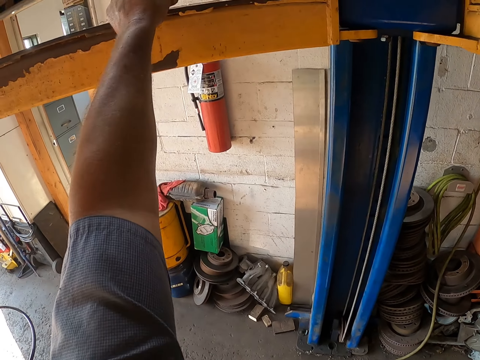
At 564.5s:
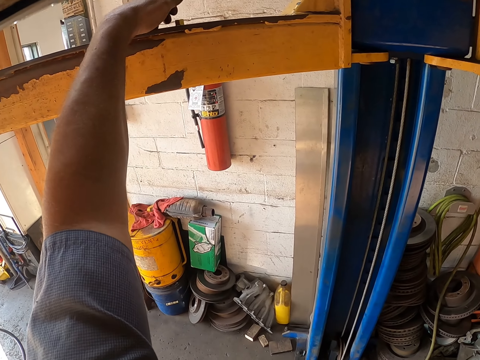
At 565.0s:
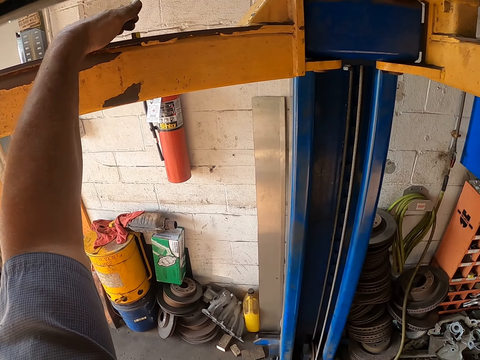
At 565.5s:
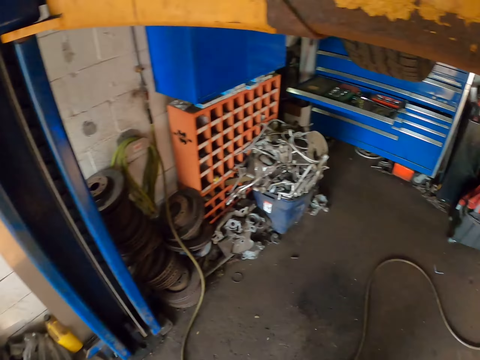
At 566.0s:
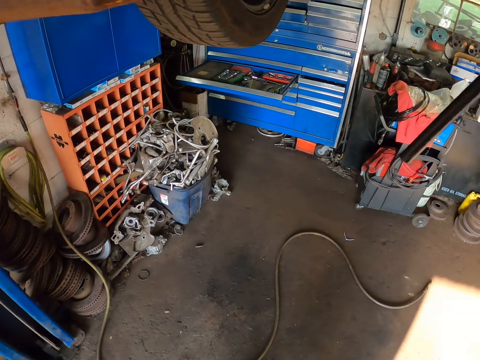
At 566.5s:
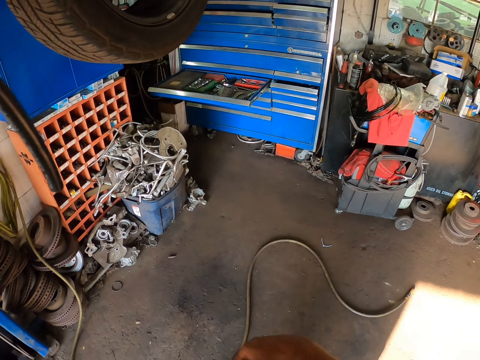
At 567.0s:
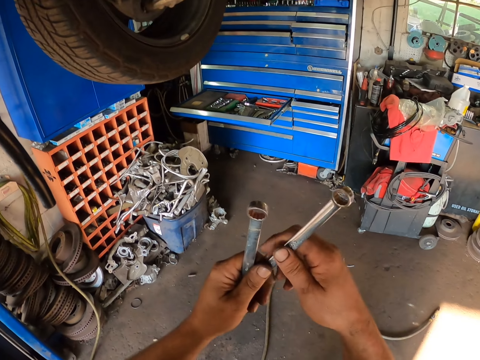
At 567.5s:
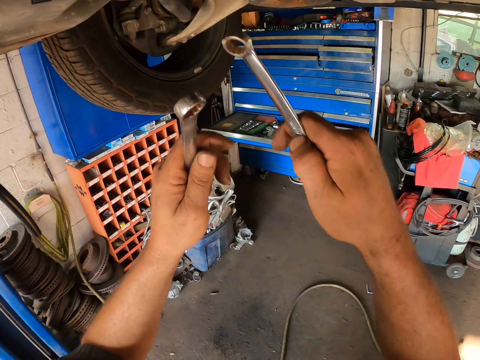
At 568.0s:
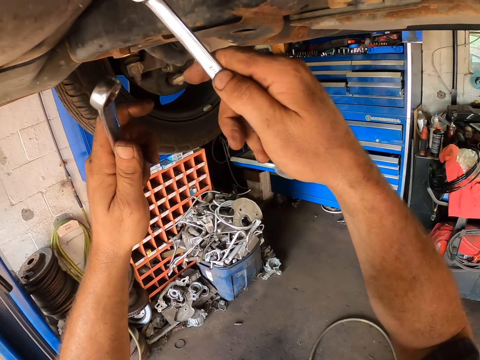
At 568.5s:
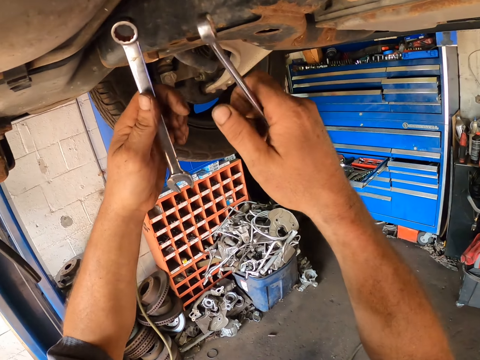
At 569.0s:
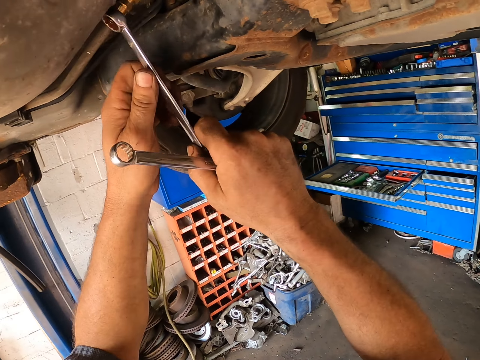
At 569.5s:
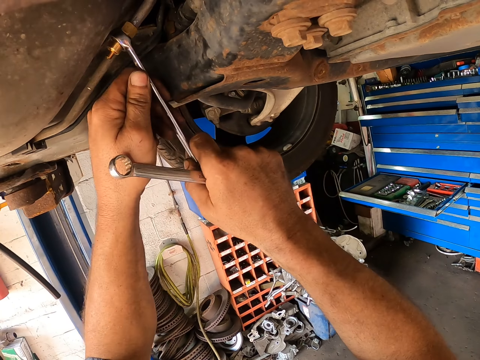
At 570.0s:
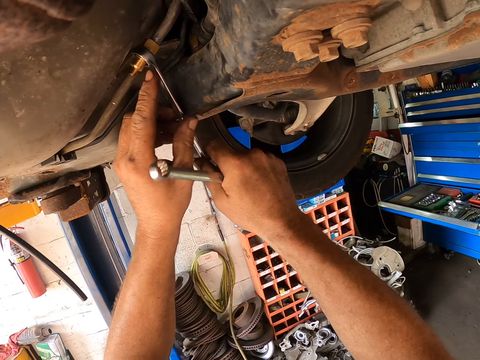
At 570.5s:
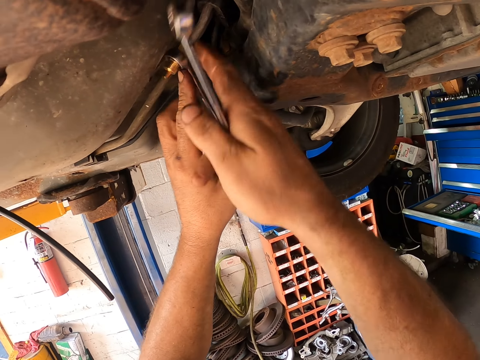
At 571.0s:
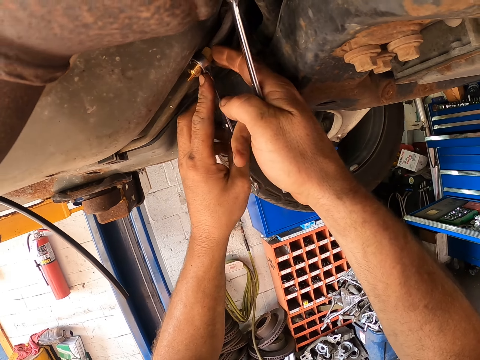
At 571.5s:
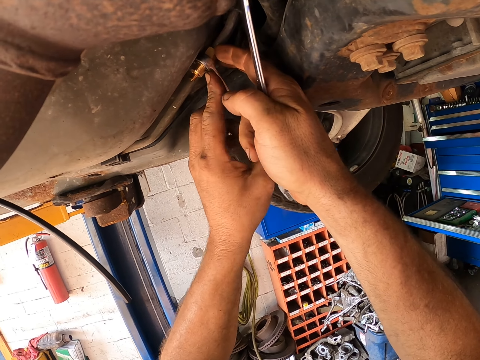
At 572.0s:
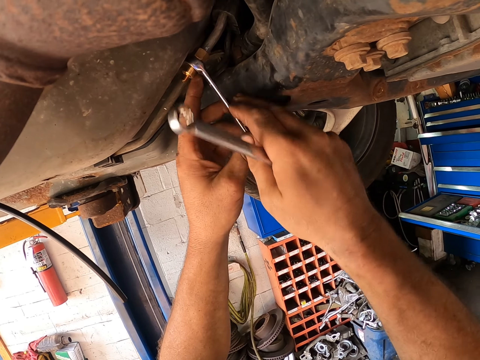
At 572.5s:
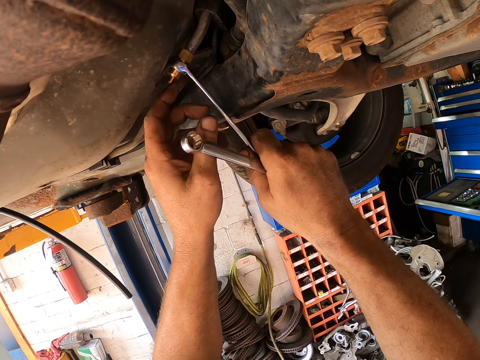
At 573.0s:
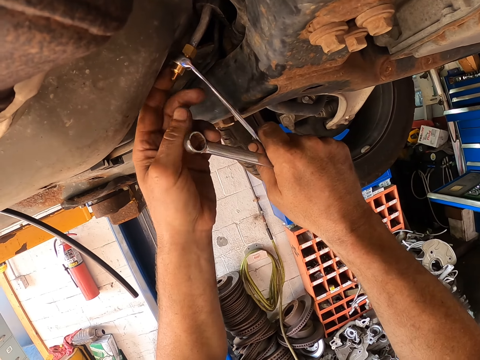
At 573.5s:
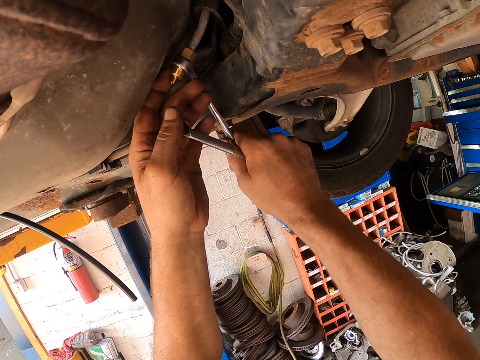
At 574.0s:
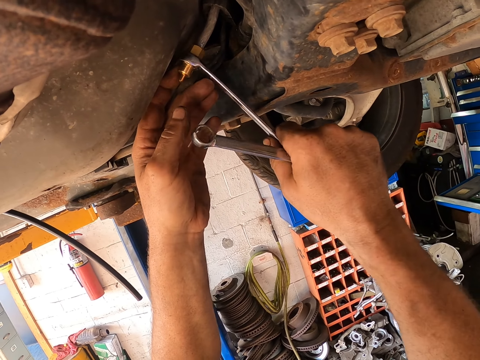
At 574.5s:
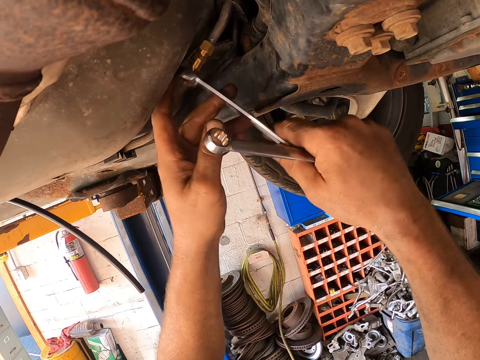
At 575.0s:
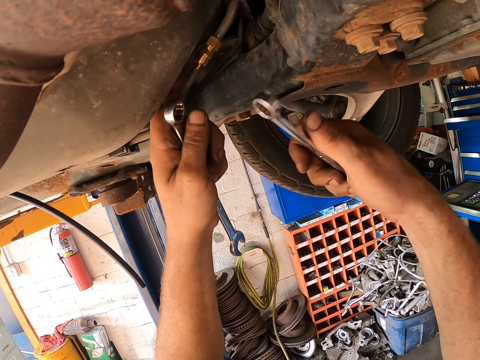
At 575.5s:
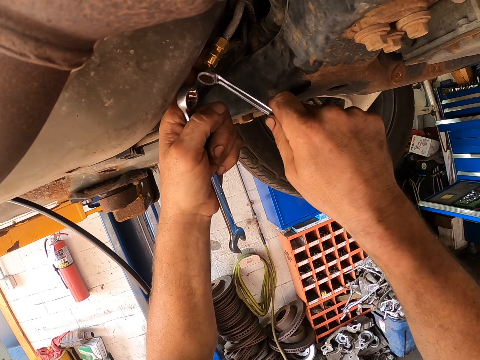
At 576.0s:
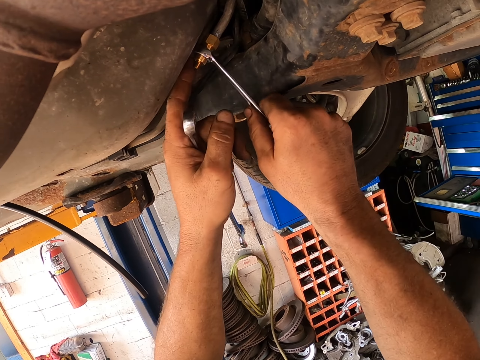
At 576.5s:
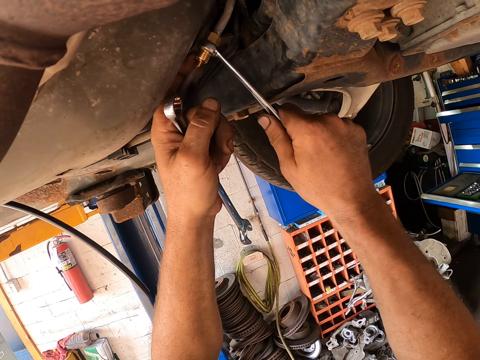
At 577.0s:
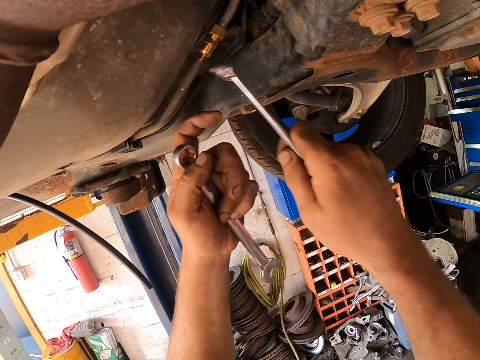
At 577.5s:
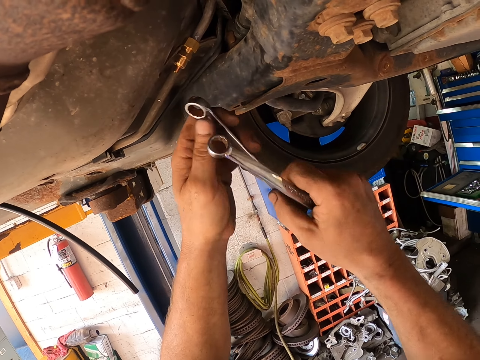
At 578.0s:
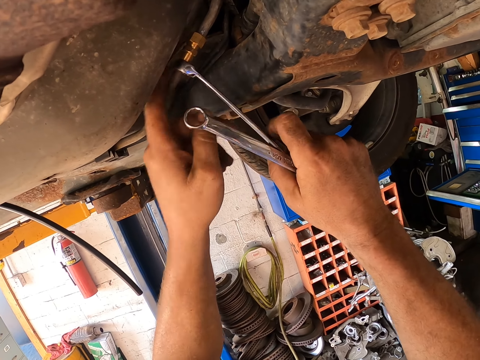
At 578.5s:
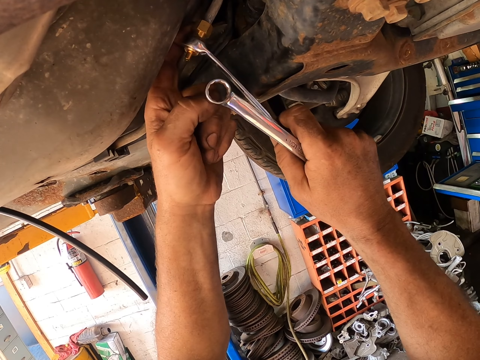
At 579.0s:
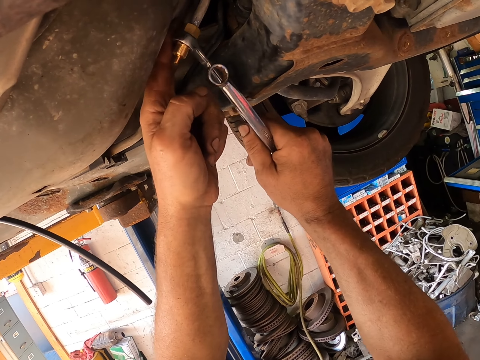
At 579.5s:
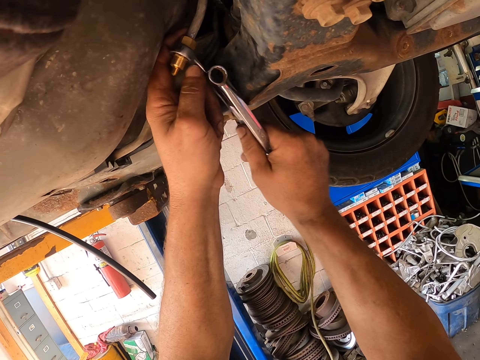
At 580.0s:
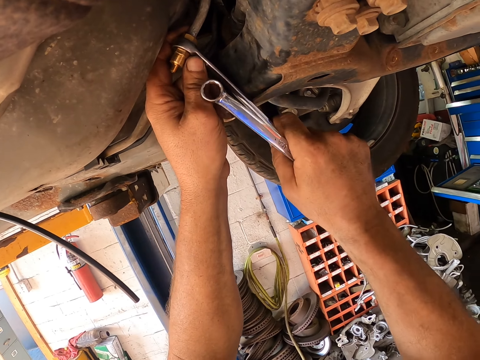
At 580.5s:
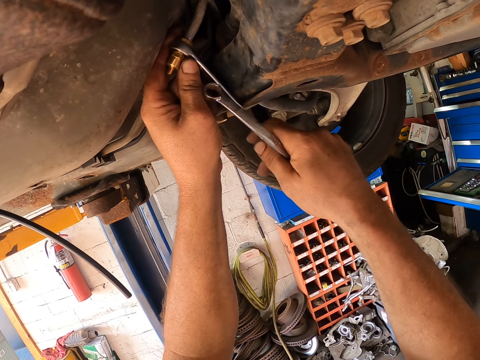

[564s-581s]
The camera wearer puts the nut on the hydraulic car lift or car post lift. They put something on the car post lift. They stand on the floor. They hold a spanner with the other hand, move the spanner to the car and hold the spanner with the other hand. They tighten the nut with the spanner. They fix the car. They fix the car chassis. They take the spanner. They fix the car chassis.

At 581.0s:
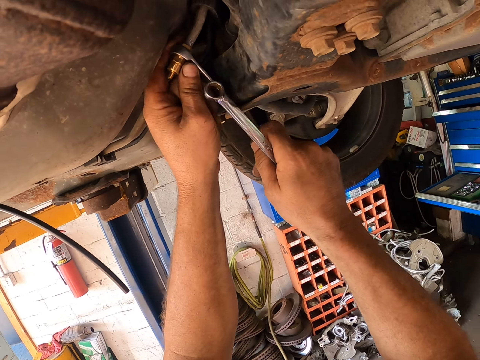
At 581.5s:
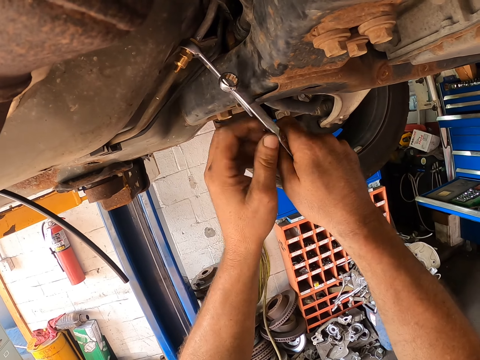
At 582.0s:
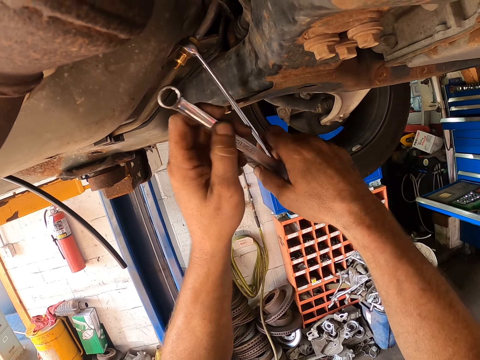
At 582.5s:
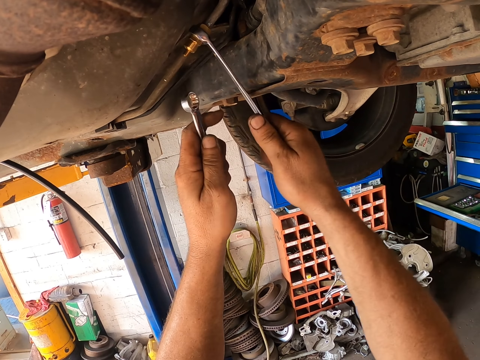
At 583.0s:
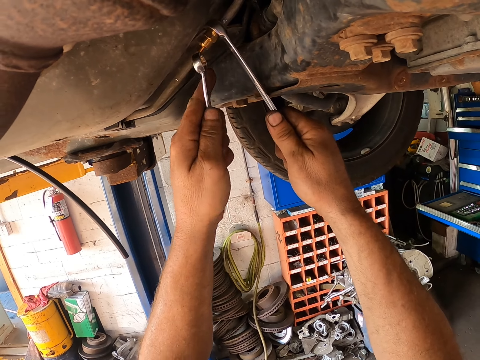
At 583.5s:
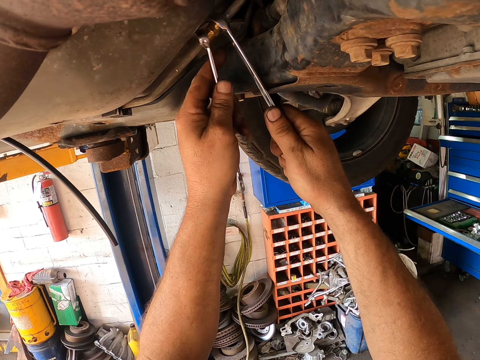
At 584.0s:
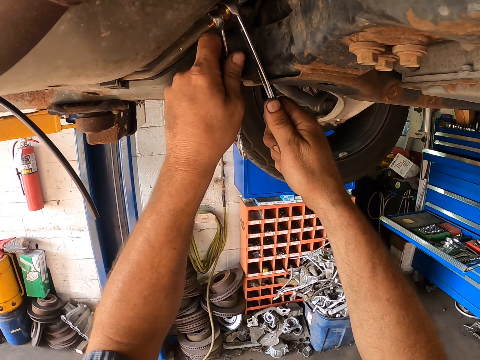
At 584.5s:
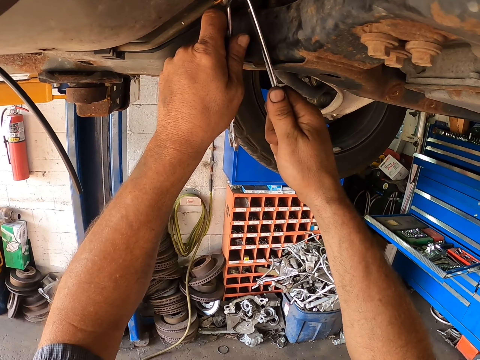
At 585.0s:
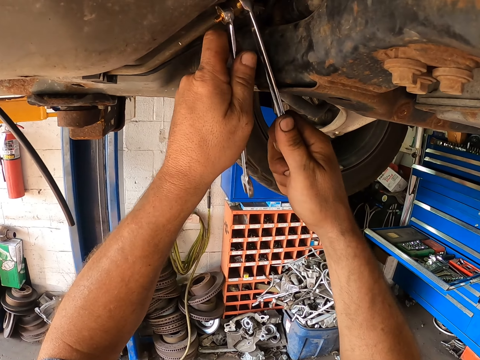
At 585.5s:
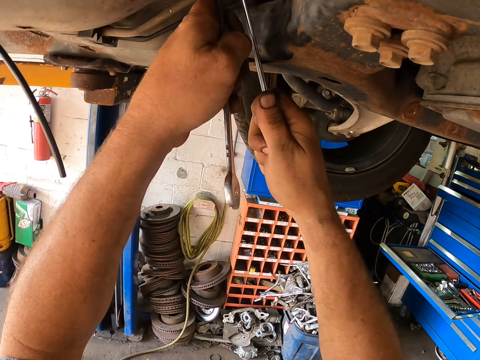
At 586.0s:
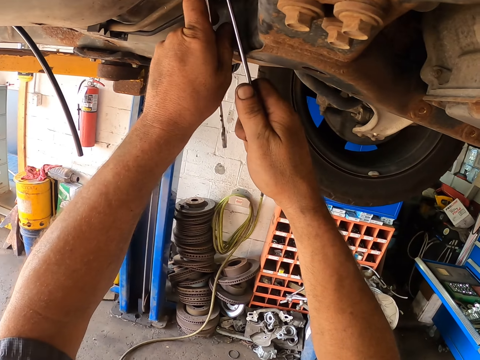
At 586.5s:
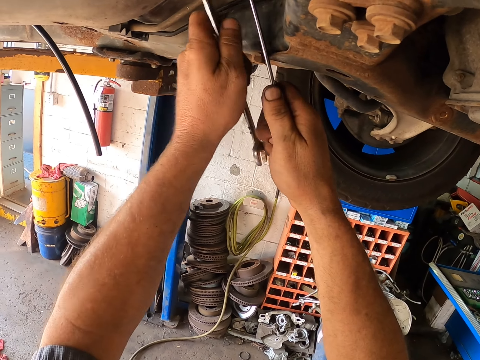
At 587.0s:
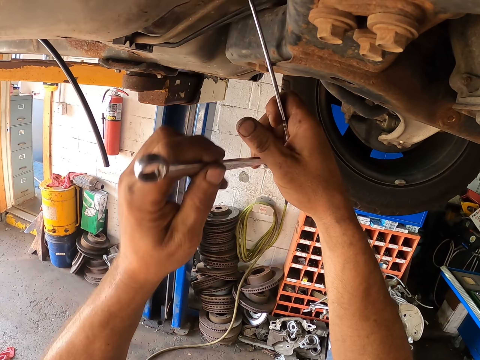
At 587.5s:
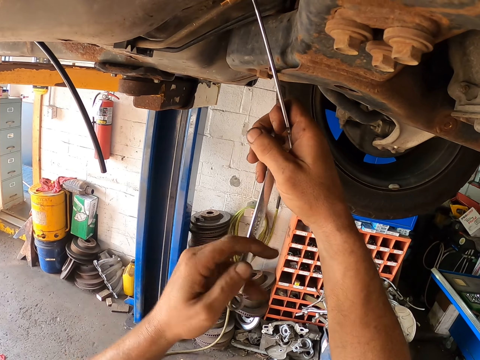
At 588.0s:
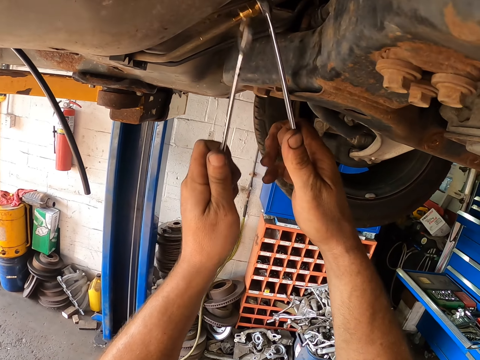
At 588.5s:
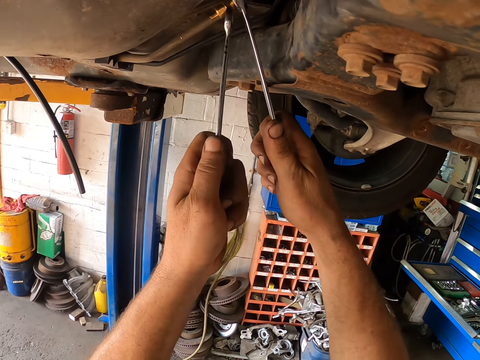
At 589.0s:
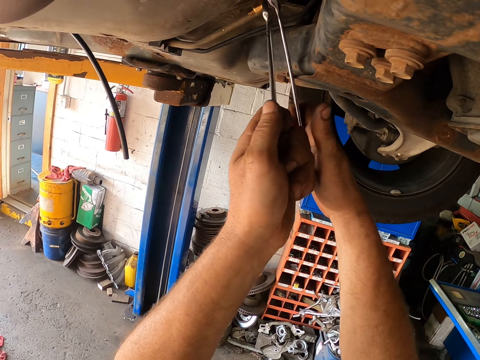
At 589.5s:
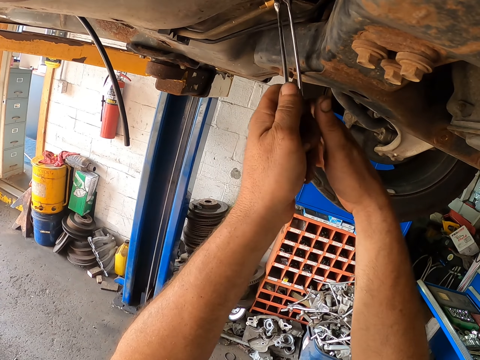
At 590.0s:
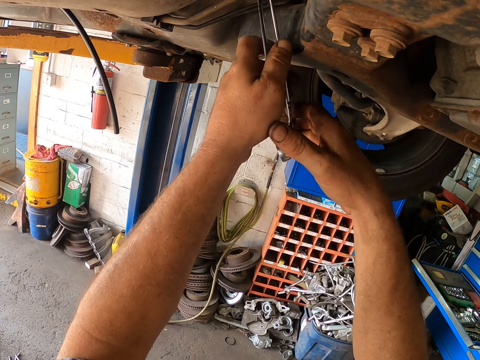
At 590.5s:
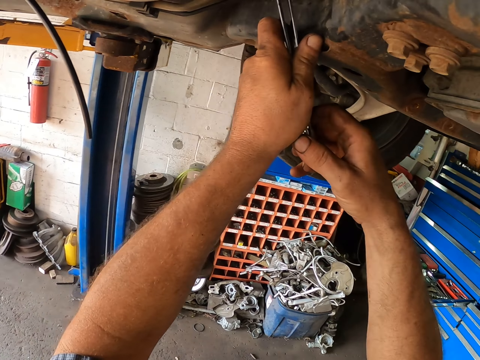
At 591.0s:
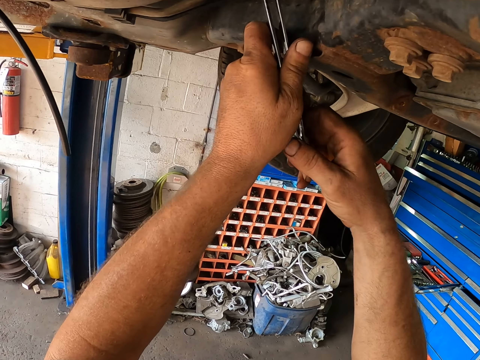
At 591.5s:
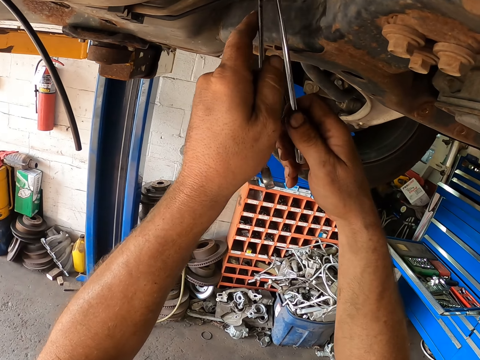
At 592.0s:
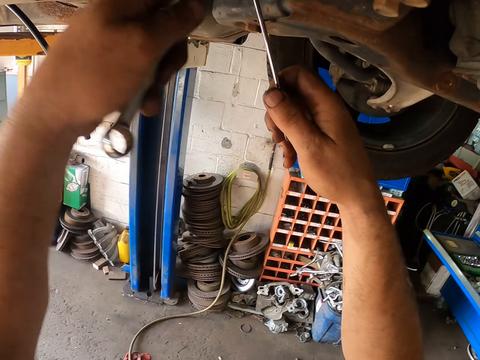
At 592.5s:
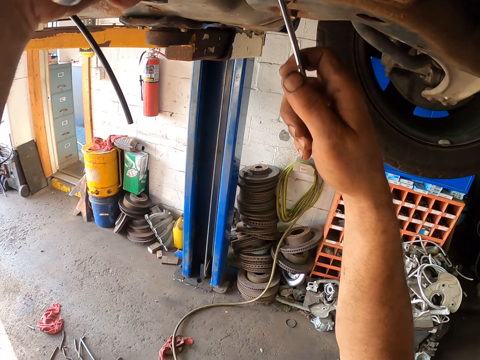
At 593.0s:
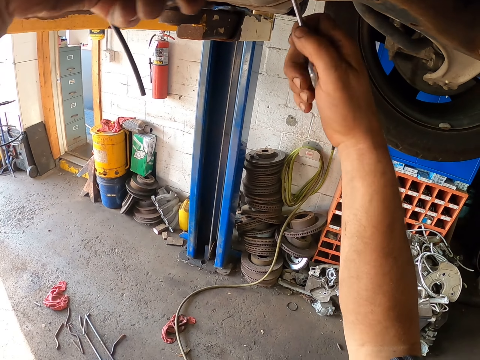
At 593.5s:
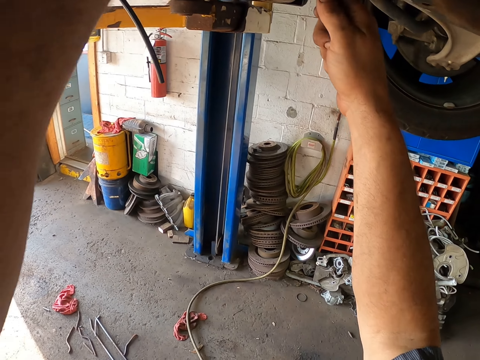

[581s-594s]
The camera wearer takes the spanner. They fix the car chassis. They turn the spanner. They fix the car chassis.
